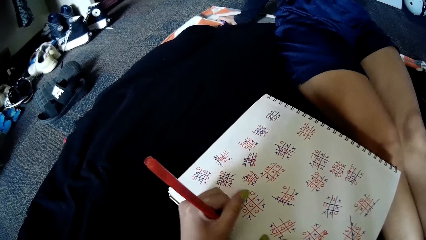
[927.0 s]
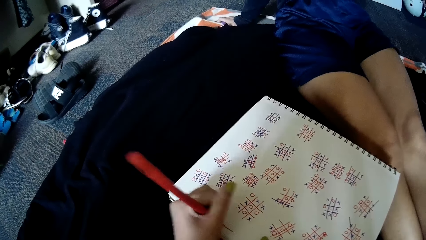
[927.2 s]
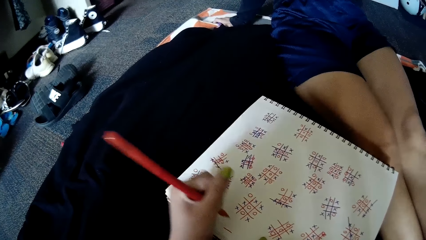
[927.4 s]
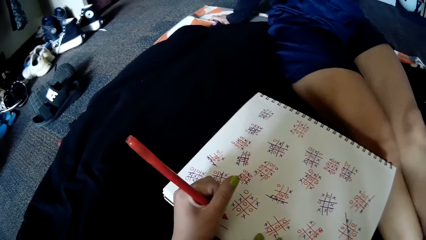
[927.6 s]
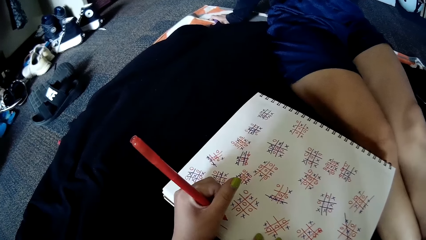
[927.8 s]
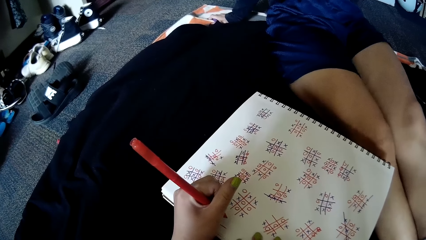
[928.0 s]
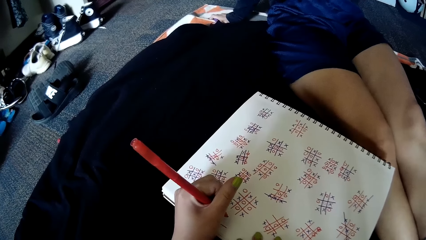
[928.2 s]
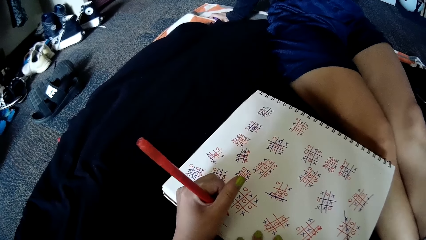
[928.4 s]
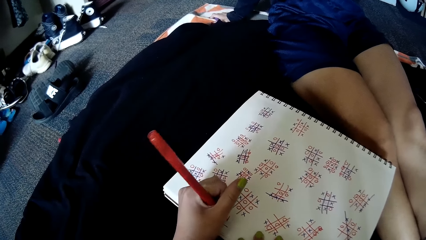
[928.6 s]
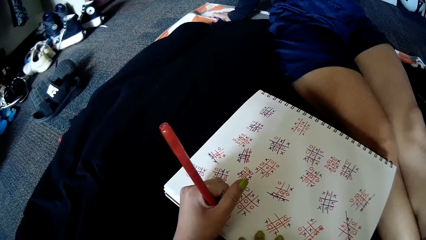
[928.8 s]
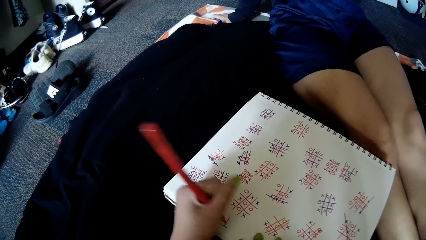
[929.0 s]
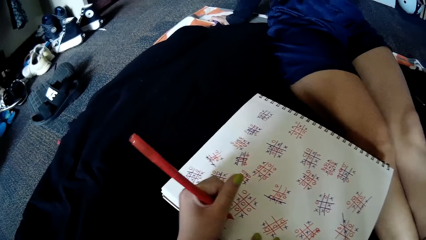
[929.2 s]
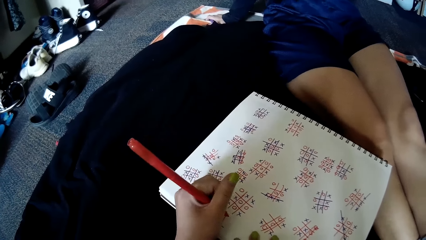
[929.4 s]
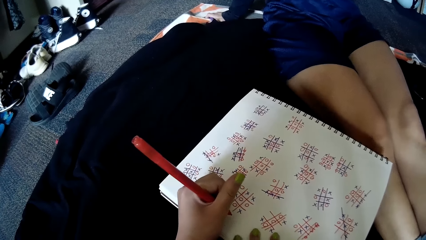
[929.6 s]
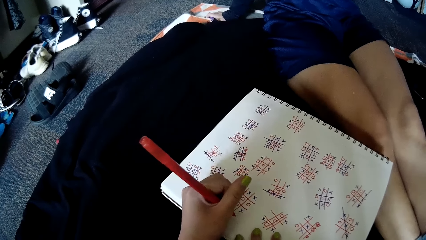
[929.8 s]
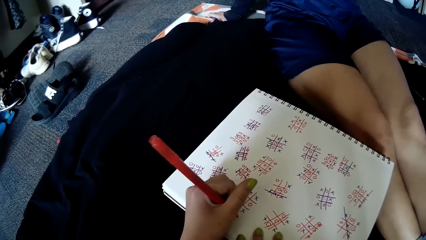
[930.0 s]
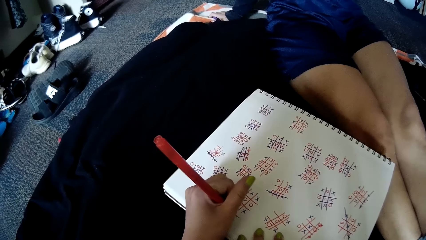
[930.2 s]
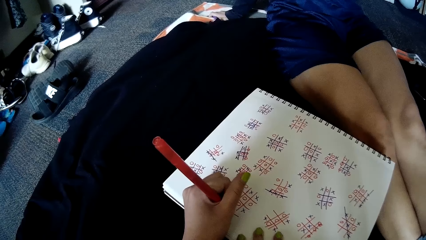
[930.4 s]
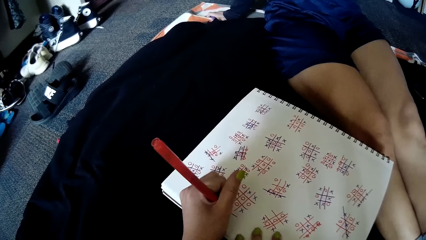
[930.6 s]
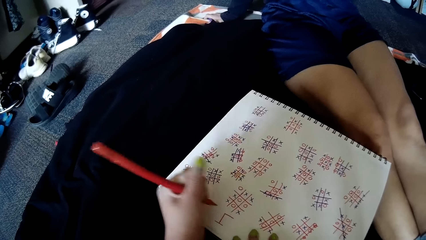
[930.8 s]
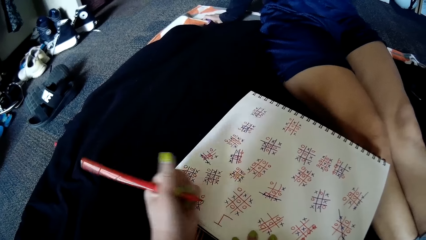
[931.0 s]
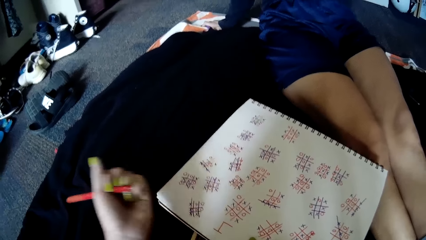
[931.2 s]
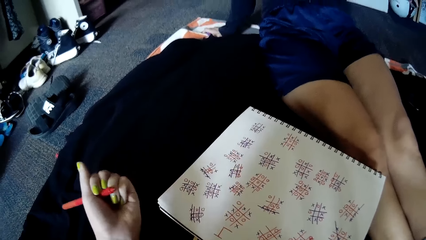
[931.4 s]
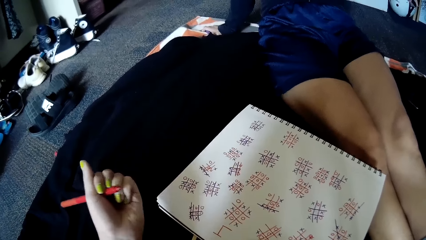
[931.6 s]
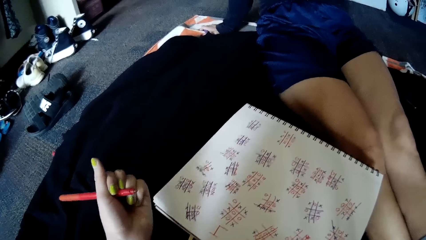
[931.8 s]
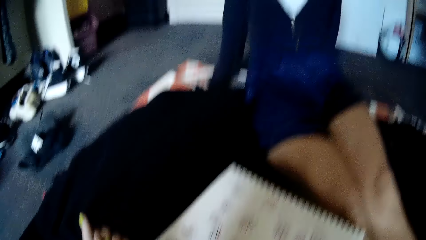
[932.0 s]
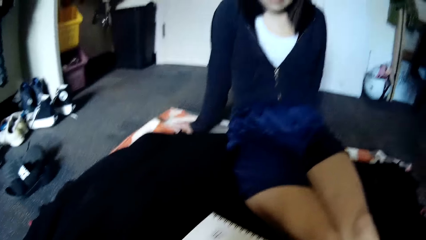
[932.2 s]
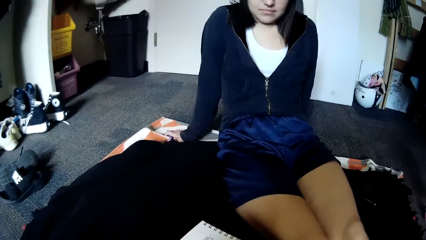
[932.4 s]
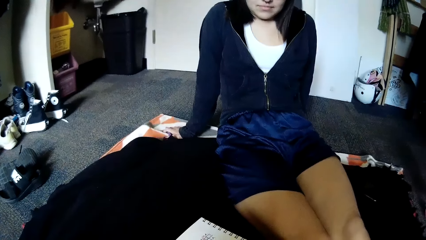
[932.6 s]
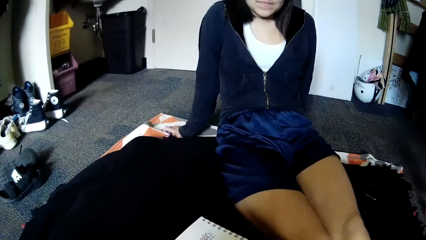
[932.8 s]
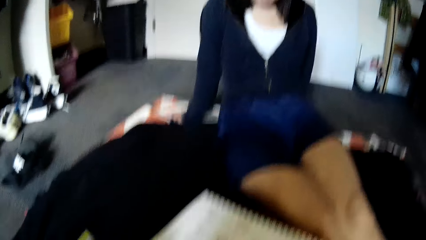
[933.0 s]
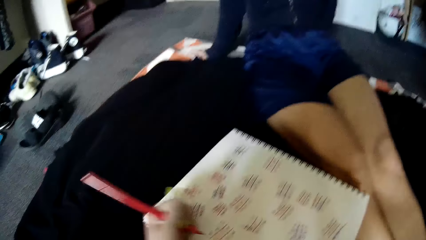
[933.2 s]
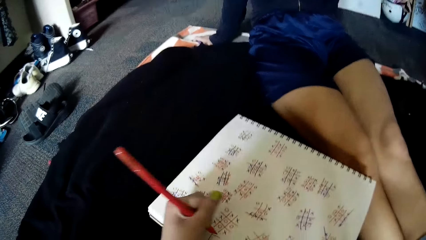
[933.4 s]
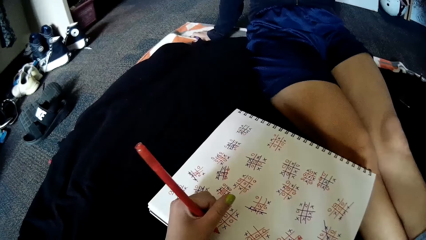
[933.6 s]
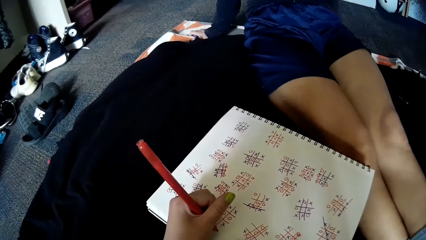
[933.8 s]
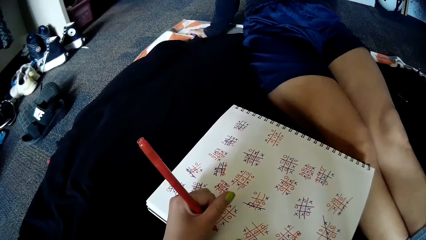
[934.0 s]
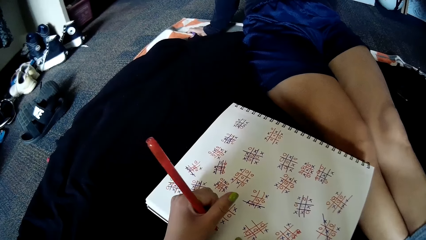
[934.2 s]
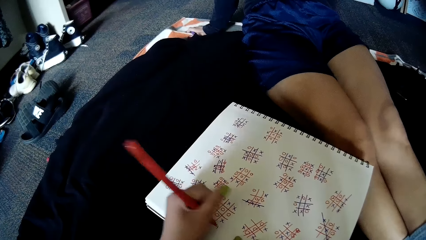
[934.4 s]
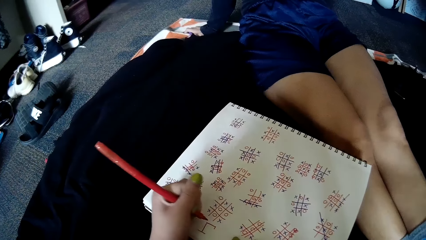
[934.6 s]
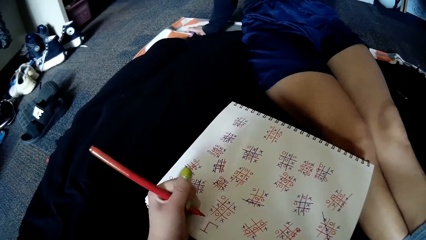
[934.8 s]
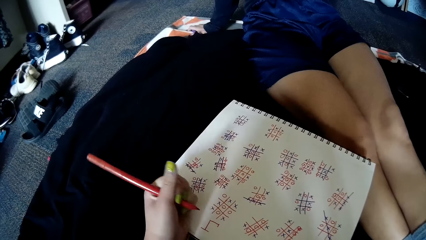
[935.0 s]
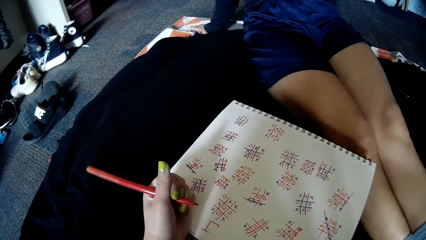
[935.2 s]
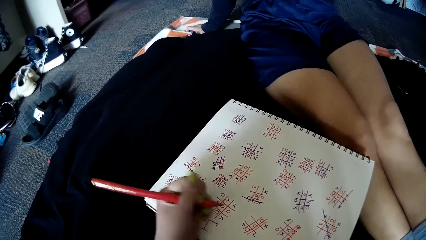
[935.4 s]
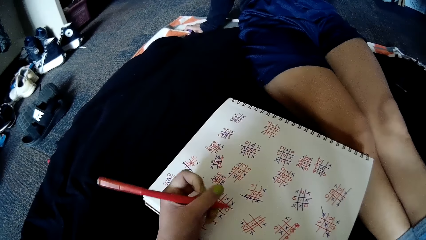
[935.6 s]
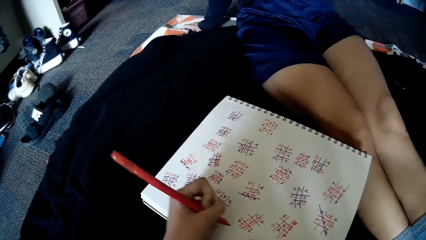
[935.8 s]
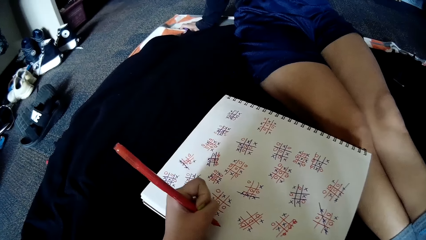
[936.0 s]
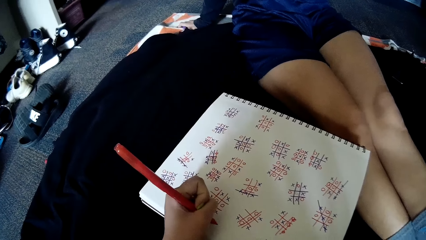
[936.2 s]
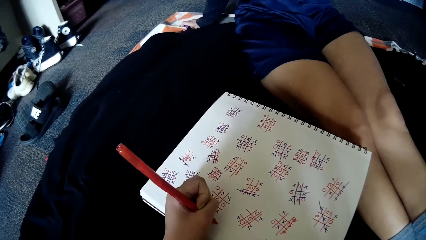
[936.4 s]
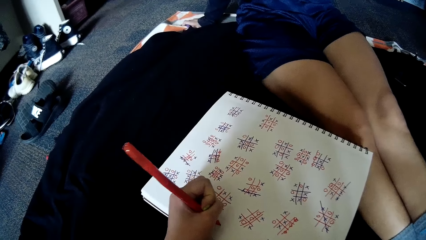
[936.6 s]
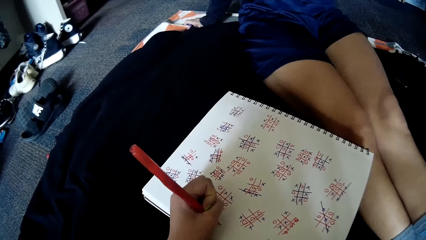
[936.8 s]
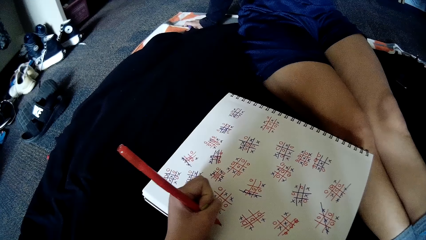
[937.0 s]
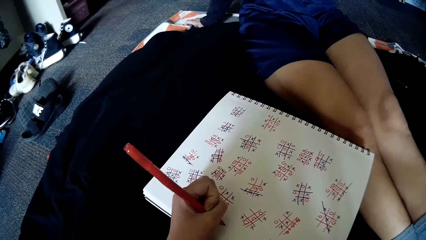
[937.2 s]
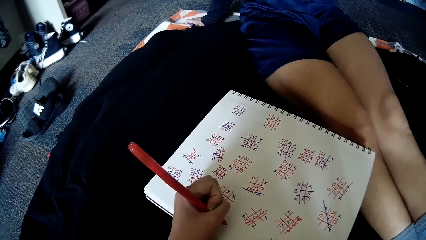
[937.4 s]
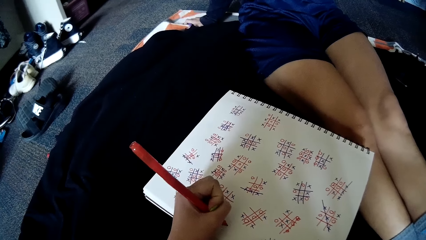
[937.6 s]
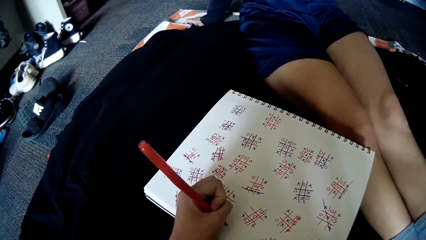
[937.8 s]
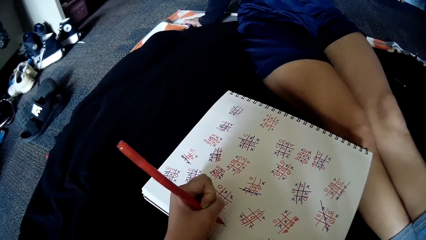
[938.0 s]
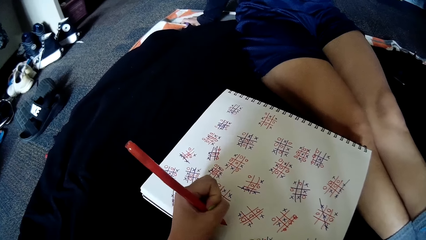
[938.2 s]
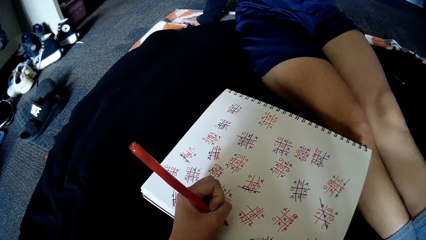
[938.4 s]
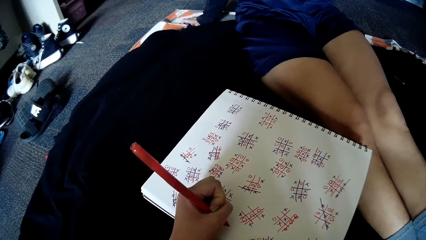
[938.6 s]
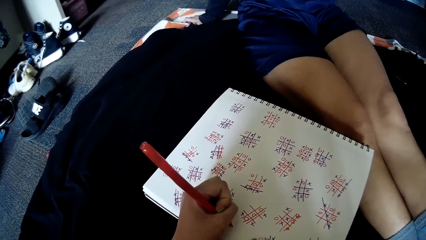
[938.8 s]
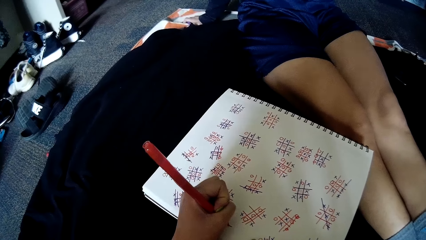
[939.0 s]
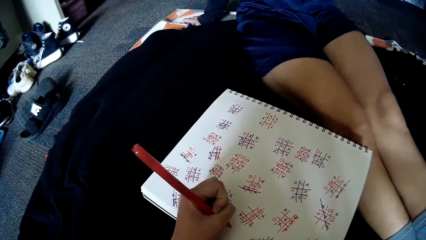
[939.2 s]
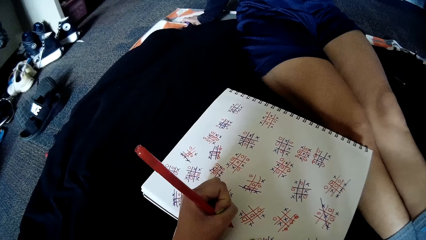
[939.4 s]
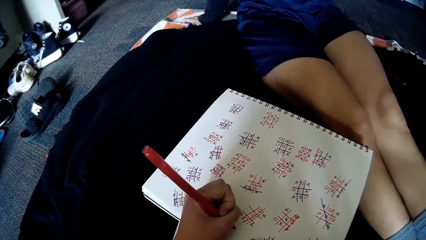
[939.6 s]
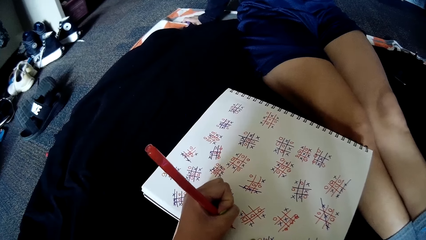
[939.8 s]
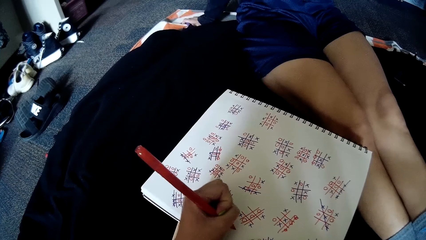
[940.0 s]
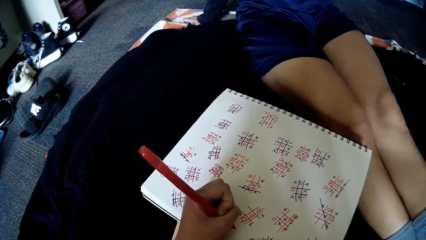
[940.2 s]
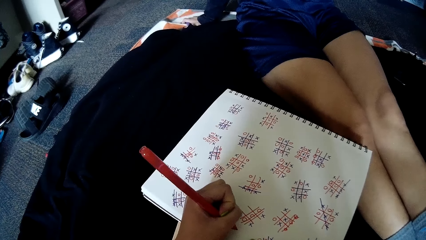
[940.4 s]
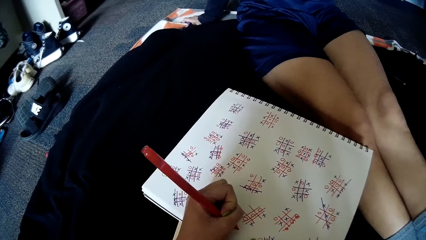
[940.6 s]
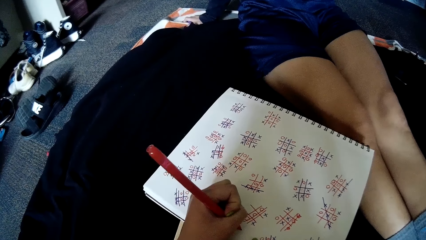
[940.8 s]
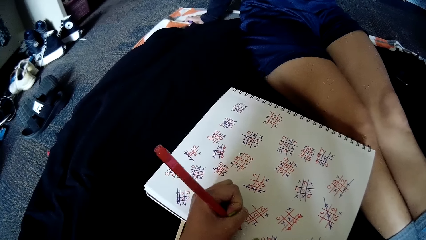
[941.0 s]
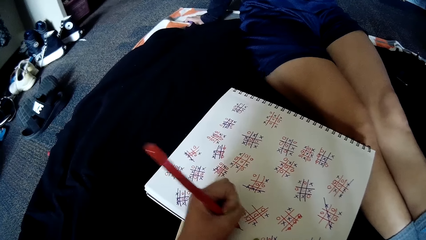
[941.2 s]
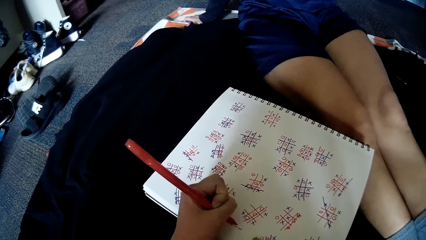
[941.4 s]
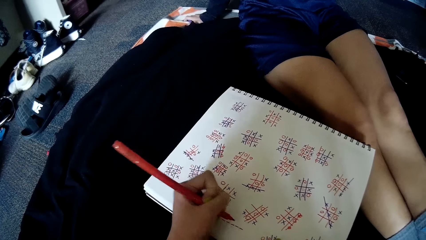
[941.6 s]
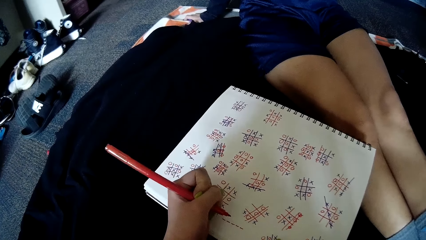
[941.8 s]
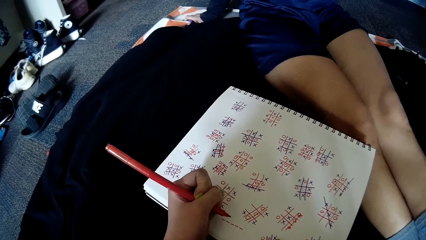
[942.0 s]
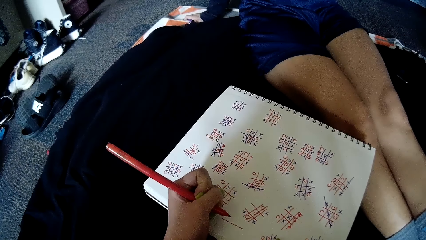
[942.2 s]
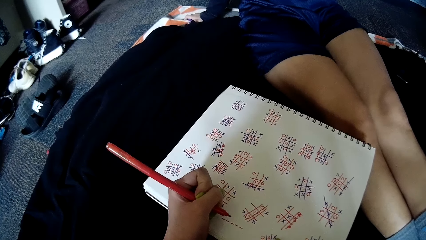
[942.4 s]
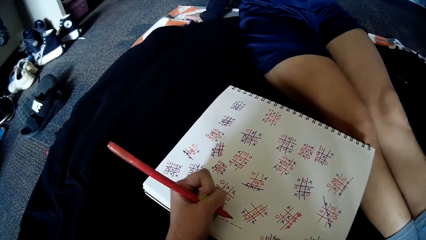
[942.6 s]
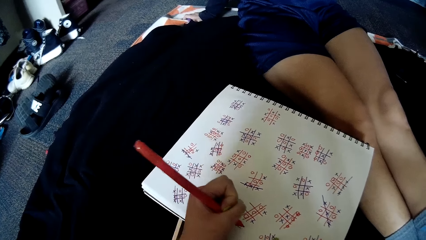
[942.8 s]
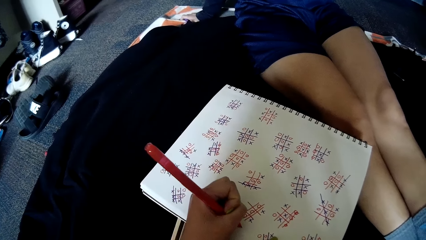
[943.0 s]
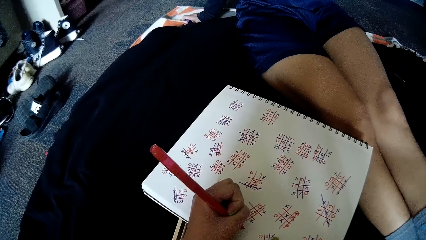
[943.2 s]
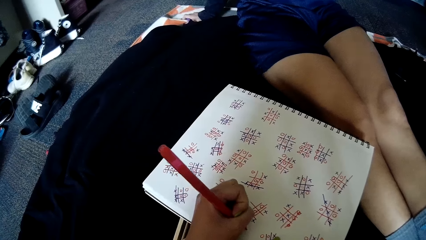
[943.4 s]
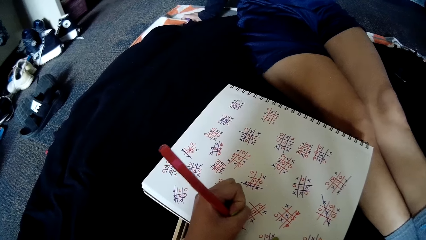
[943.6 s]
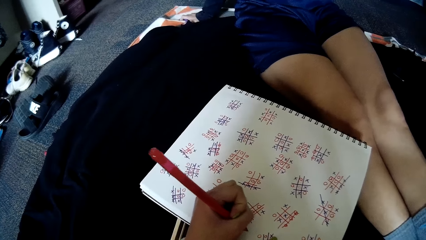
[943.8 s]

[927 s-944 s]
The camera wearer draws lines. She writes on the book on the floor with the pen in her left hand. She writes again. She draws dotted lines on the book on the floor with the pen in her left hand.
